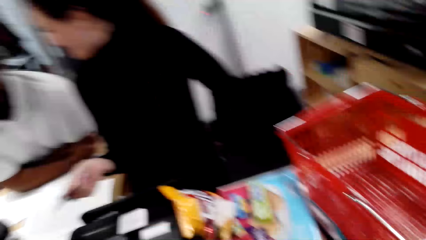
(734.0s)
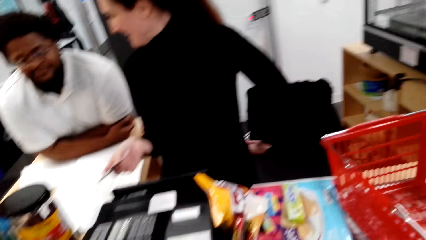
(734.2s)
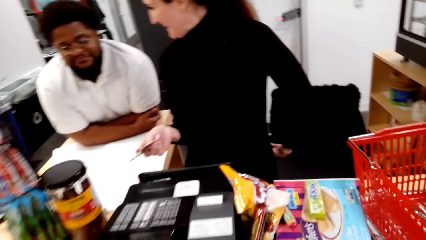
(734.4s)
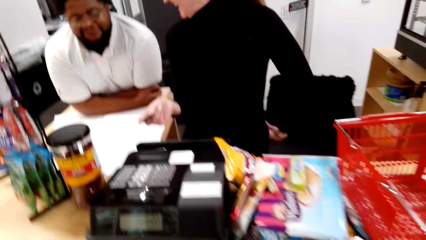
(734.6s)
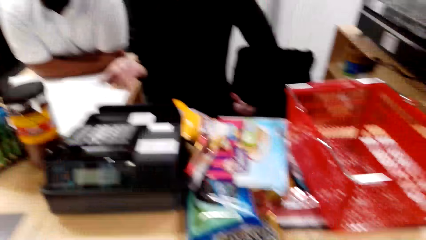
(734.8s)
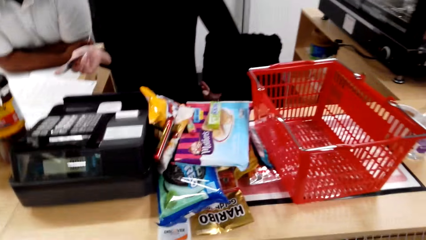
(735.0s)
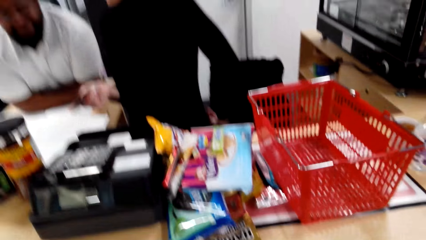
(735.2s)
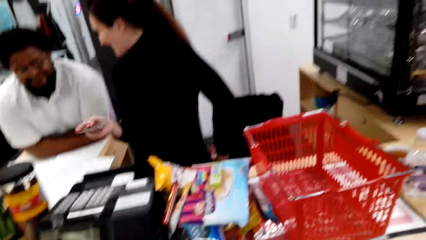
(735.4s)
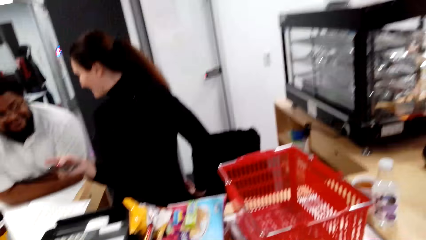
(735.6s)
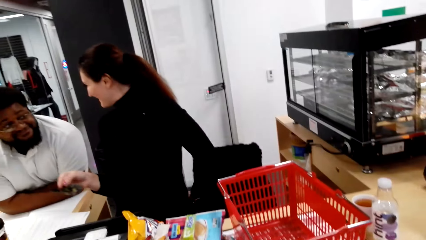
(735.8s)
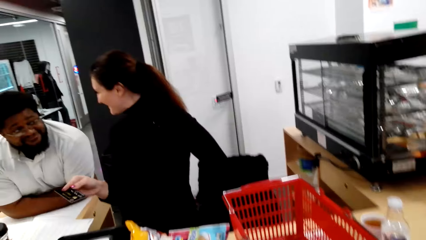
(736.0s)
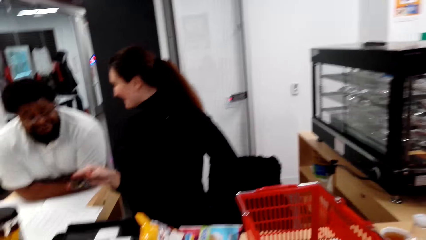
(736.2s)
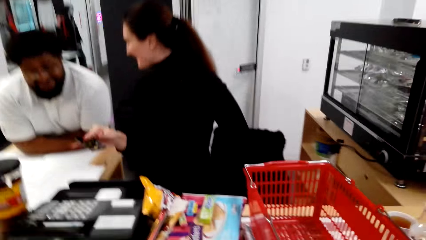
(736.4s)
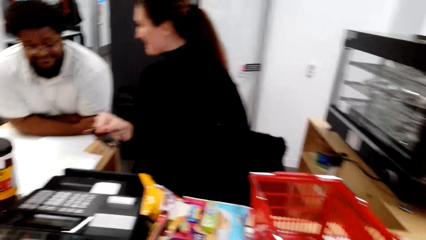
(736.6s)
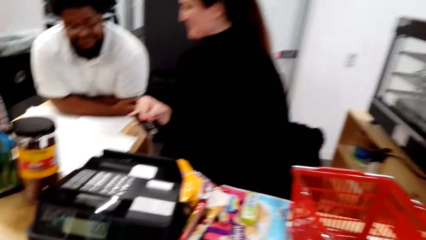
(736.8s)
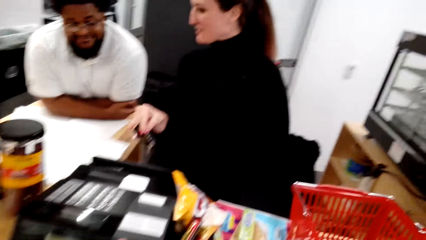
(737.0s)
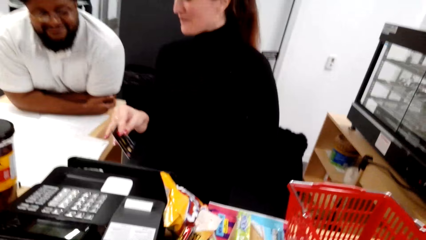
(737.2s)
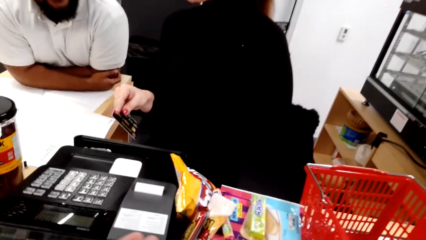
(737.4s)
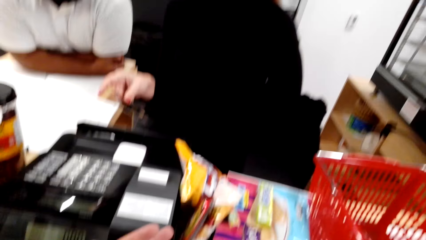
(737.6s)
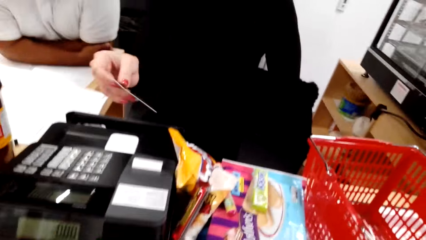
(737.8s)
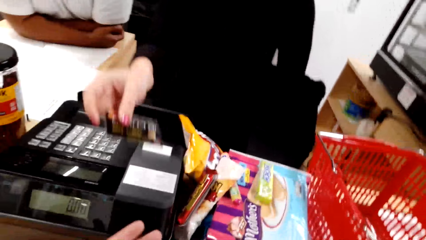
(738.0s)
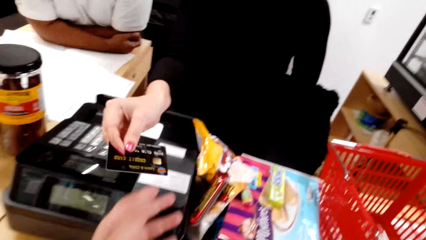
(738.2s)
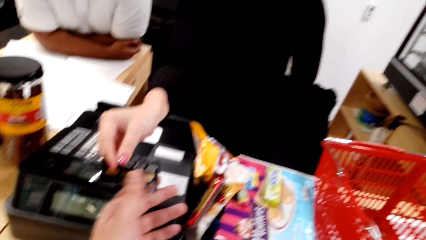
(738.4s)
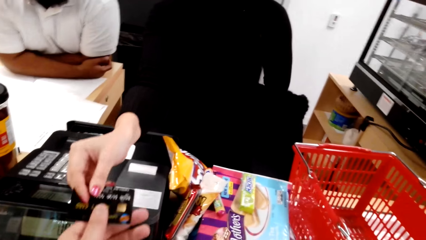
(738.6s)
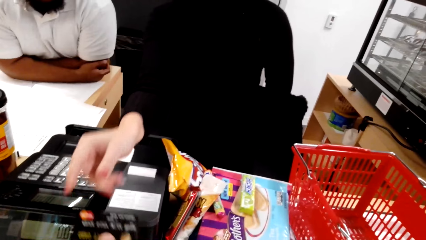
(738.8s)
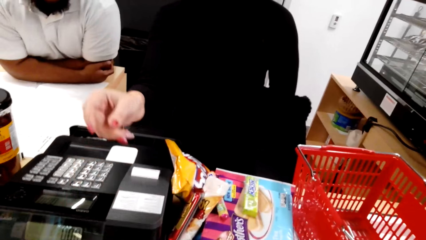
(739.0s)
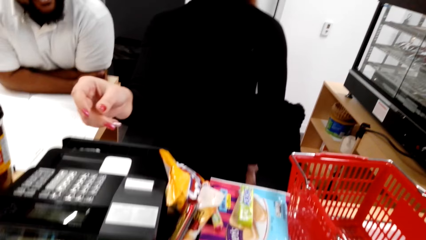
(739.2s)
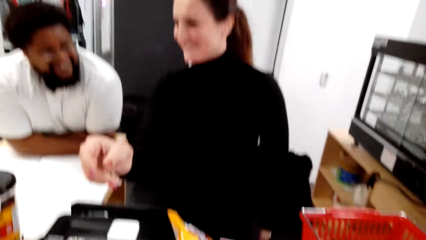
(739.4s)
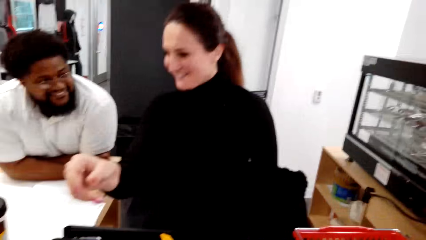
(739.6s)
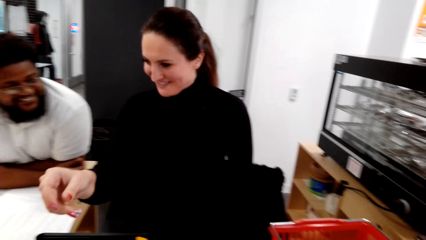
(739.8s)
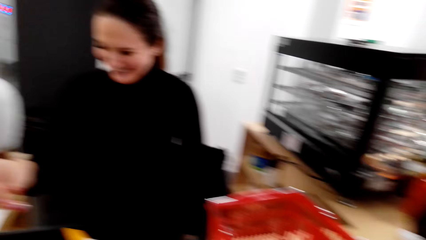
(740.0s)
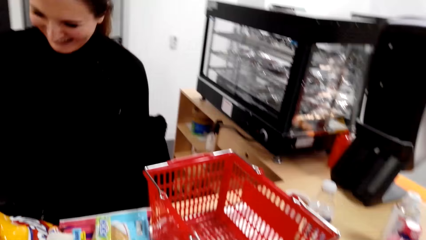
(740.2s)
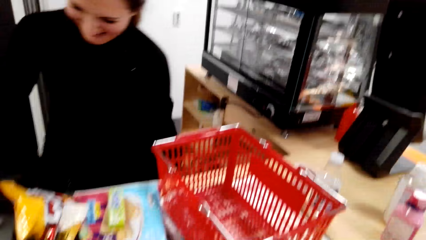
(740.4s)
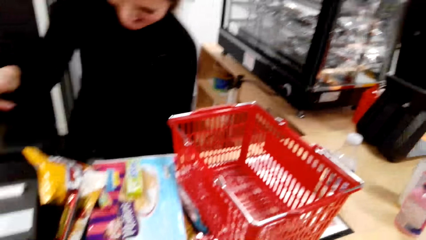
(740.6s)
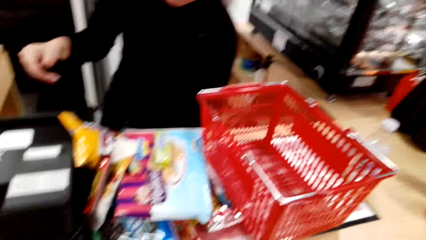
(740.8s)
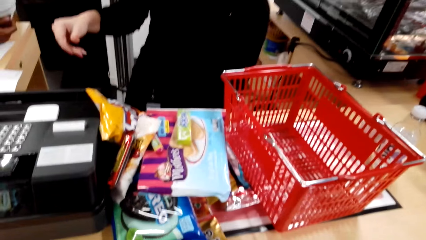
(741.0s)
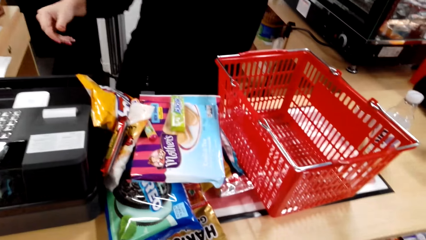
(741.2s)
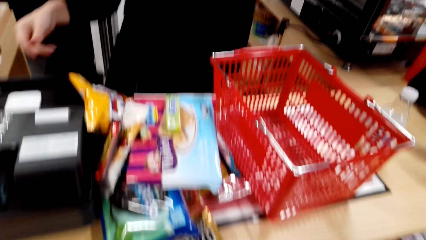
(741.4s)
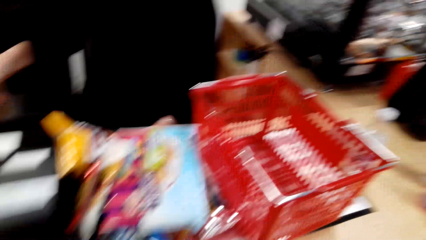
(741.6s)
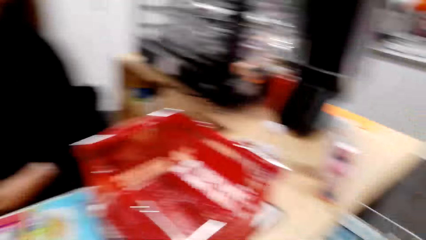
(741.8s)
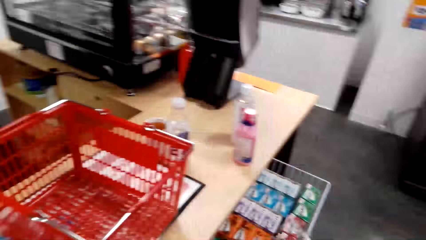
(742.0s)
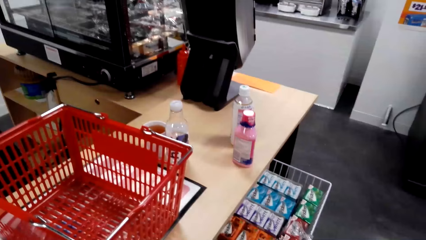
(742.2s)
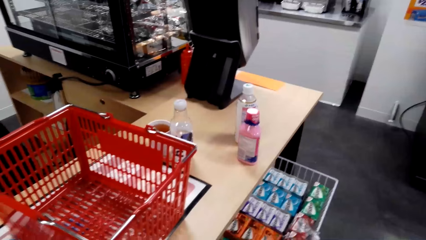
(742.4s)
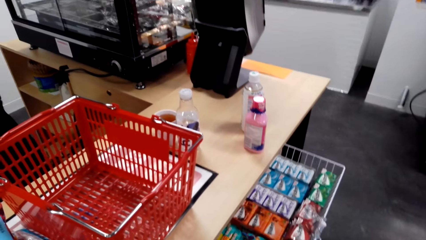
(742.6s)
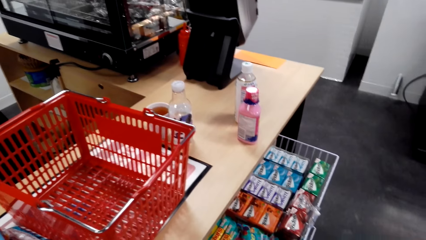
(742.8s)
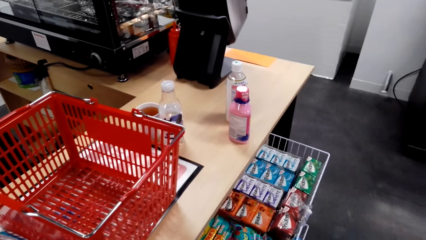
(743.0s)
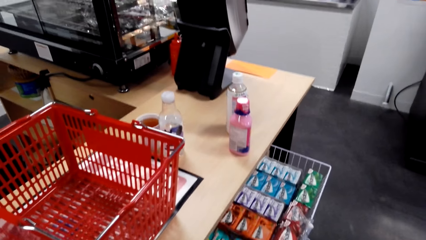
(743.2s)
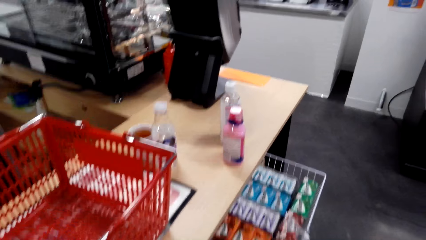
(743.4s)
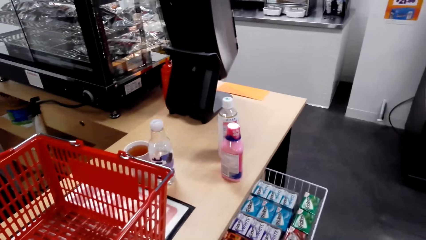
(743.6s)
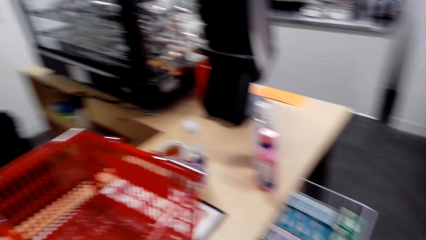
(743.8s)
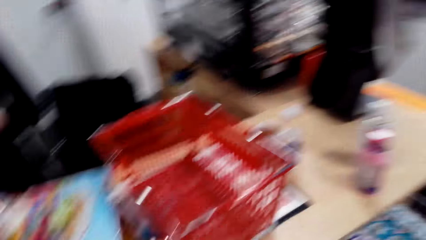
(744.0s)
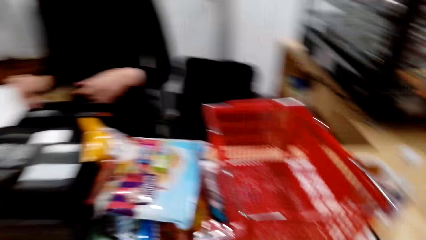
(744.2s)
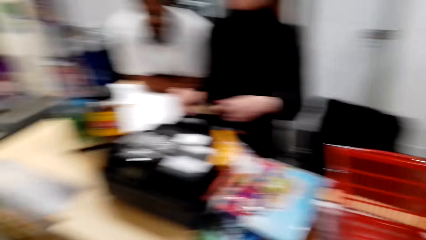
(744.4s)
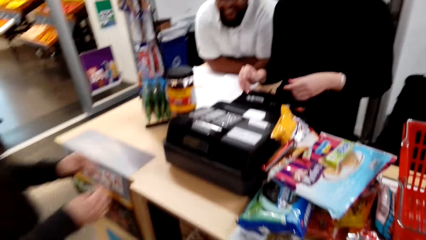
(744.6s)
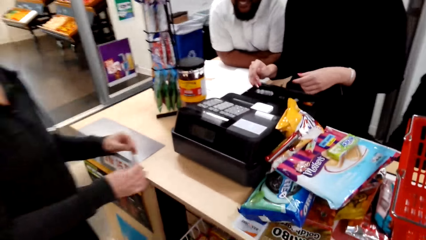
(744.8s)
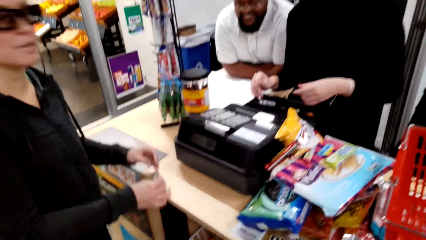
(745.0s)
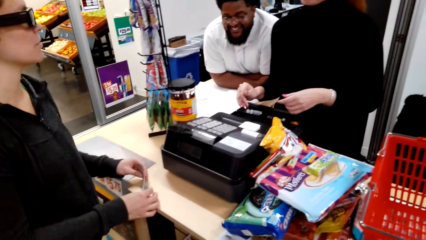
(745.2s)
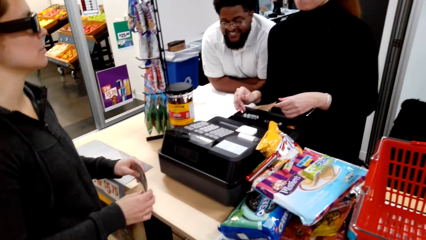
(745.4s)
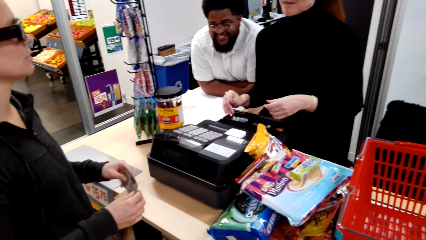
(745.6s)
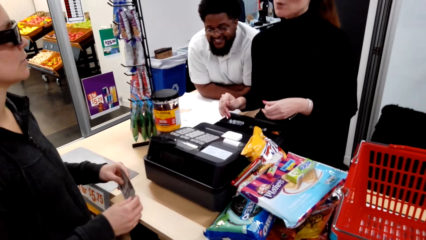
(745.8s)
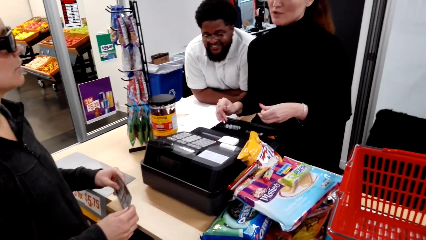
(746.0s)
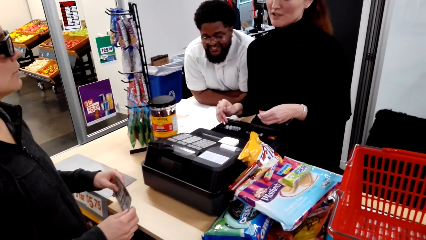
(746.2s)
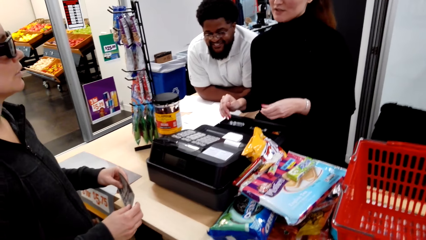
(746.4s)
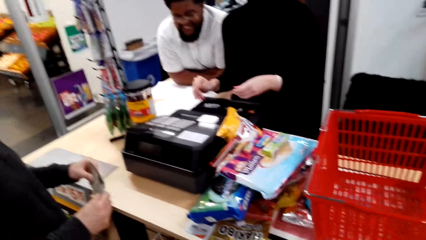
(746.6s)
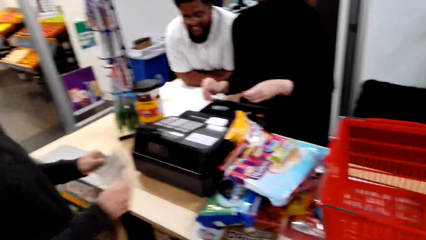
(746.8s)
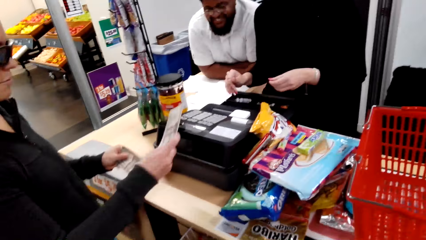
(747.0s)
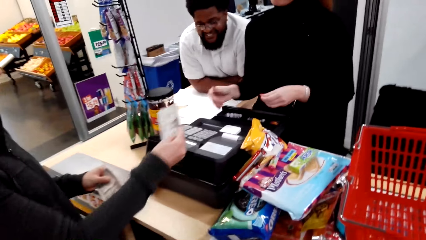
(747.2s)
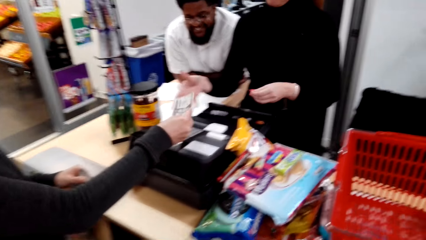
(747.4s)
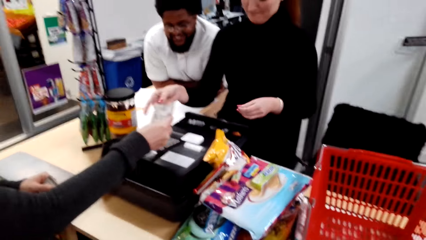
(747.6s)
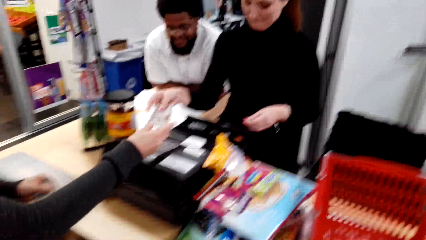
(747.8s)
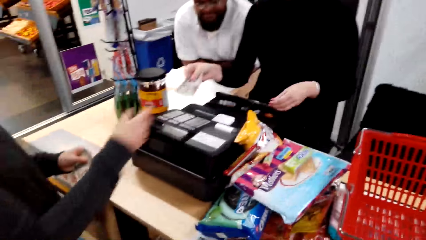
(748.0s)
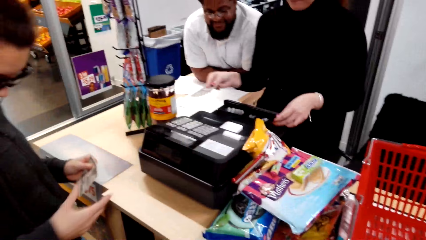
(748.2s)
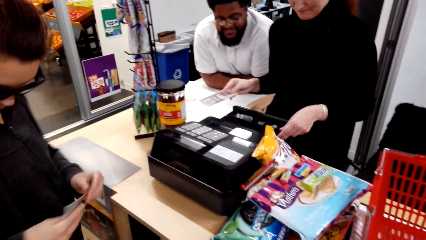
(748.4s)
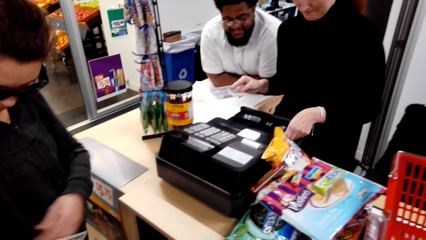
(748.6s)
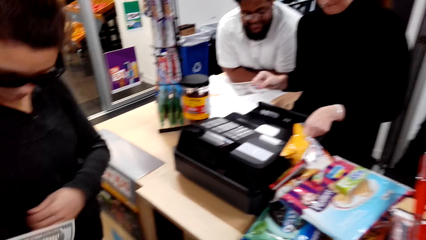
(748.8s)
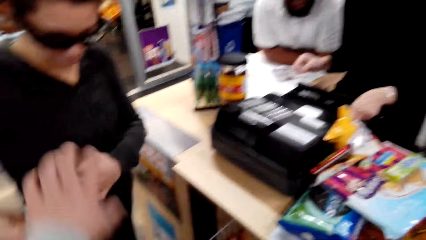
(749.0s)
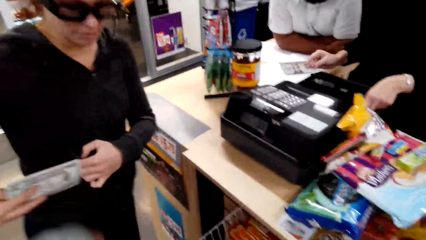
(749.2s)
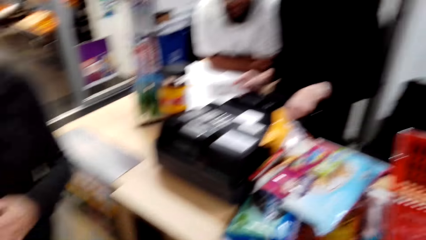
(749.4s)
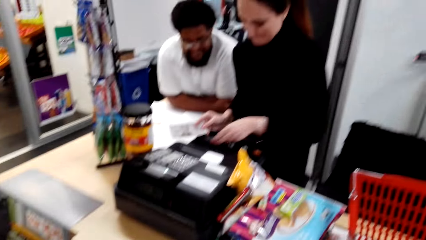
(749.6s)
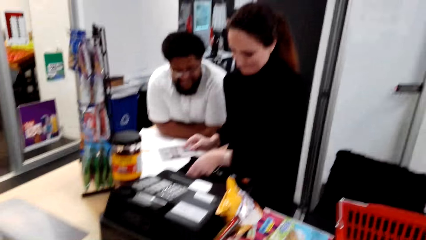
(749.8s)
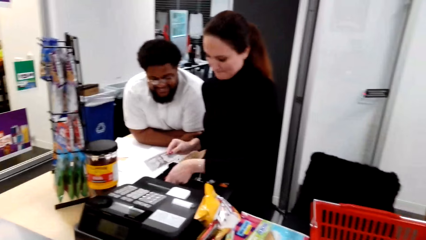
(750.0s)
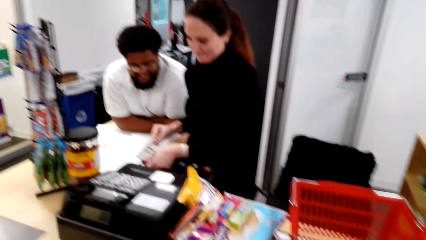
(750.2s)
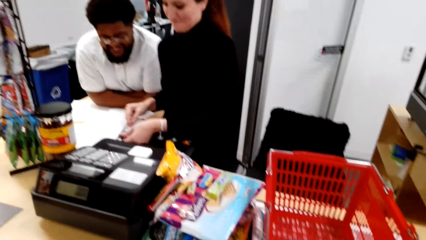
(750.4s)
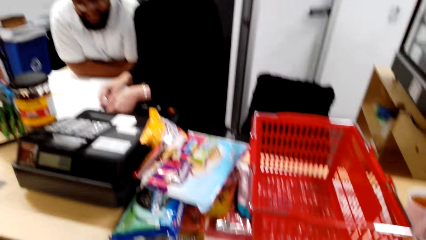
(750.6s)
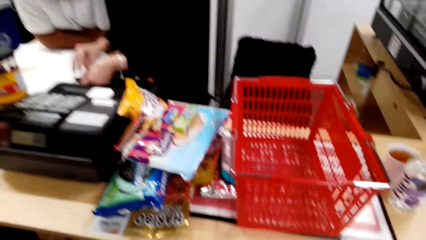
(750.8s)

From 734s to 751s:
A lady holds a Visa card. She hands over the Visa card to the camera wearer. Another lady hands the first lady cash. The other lady pockets the other cash.
